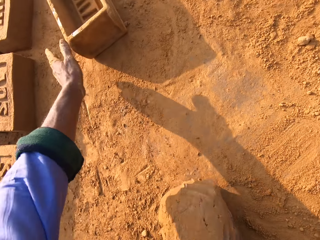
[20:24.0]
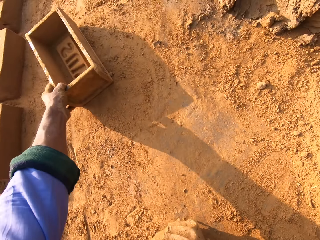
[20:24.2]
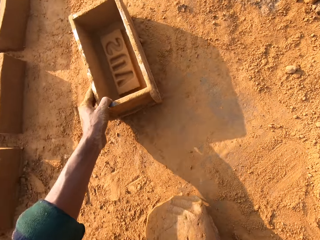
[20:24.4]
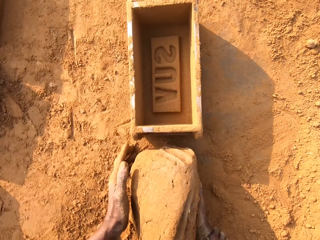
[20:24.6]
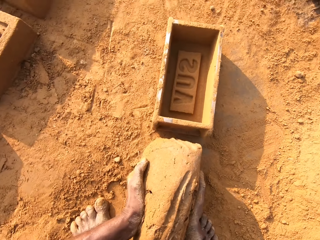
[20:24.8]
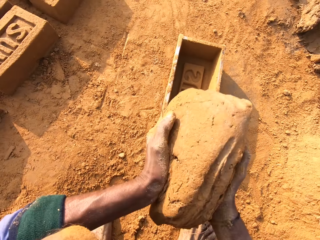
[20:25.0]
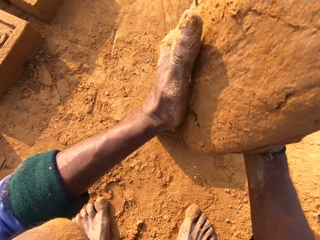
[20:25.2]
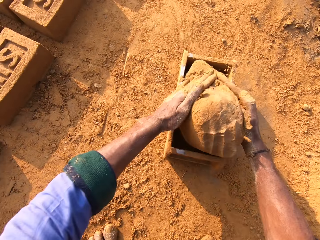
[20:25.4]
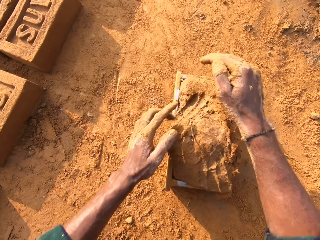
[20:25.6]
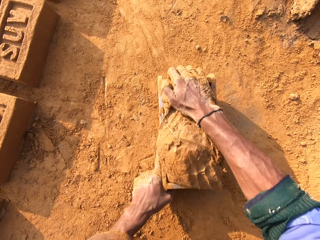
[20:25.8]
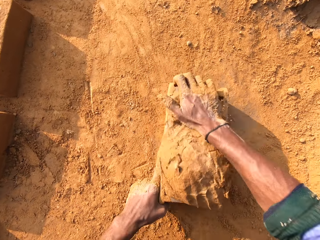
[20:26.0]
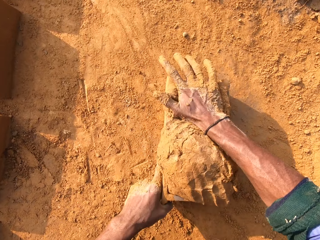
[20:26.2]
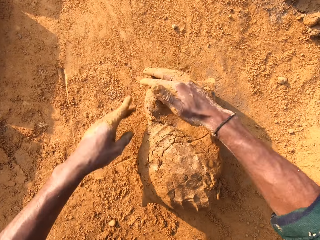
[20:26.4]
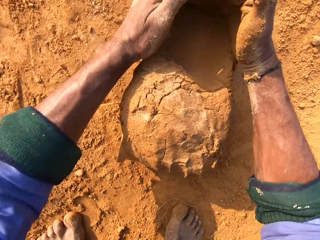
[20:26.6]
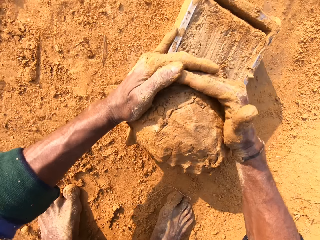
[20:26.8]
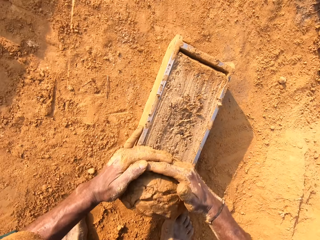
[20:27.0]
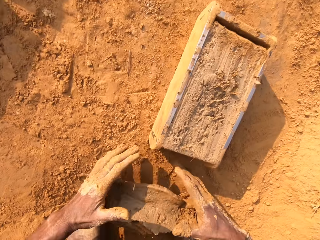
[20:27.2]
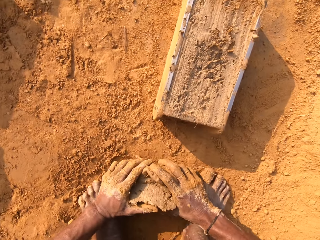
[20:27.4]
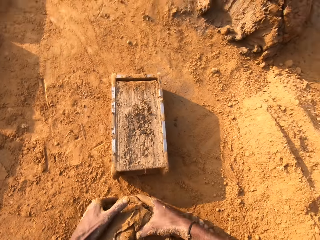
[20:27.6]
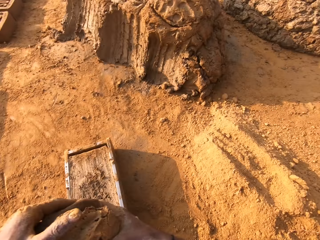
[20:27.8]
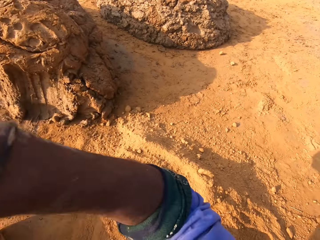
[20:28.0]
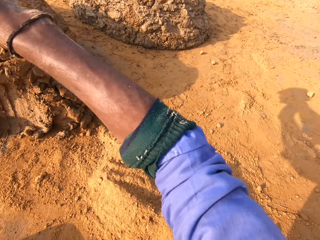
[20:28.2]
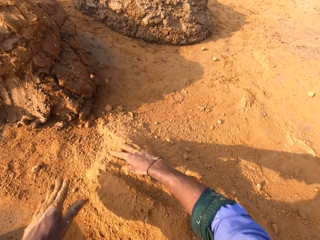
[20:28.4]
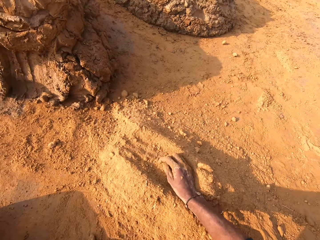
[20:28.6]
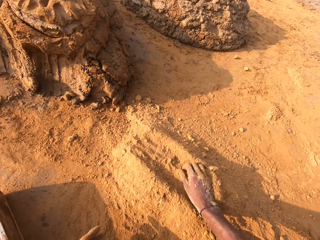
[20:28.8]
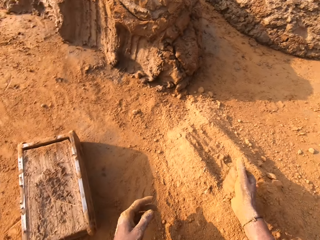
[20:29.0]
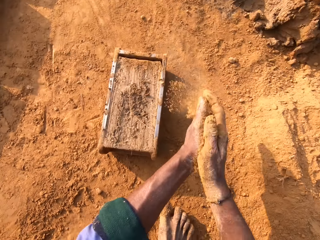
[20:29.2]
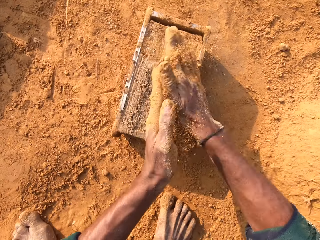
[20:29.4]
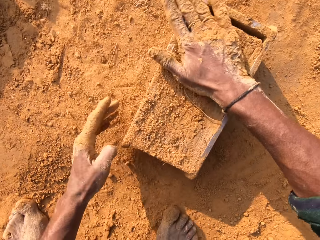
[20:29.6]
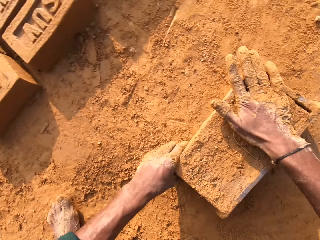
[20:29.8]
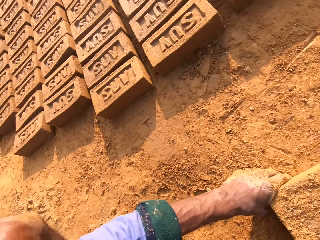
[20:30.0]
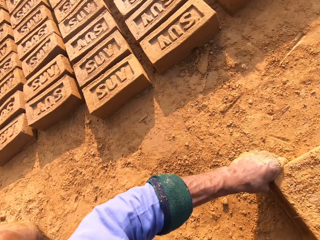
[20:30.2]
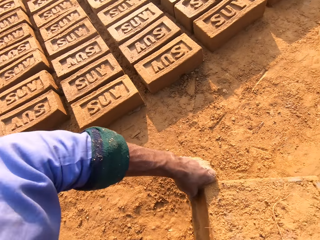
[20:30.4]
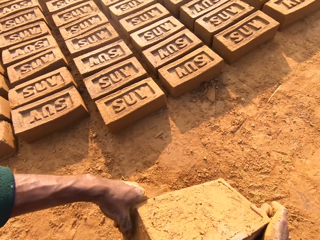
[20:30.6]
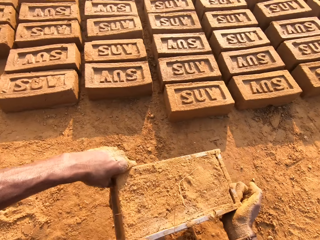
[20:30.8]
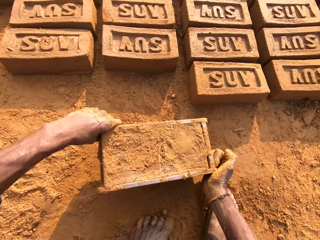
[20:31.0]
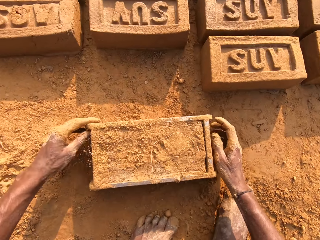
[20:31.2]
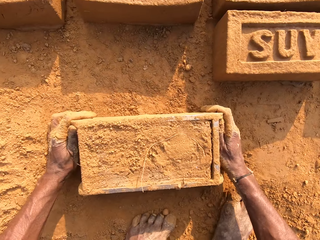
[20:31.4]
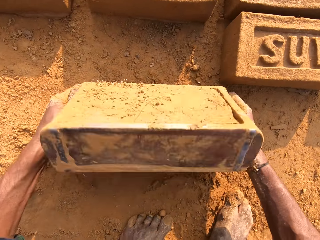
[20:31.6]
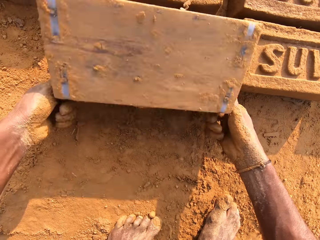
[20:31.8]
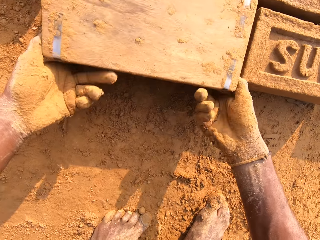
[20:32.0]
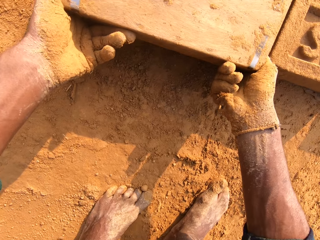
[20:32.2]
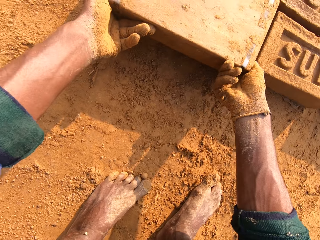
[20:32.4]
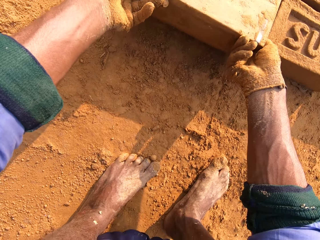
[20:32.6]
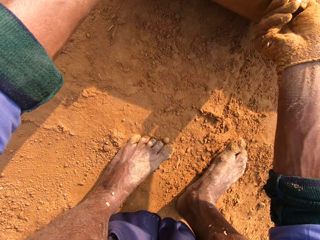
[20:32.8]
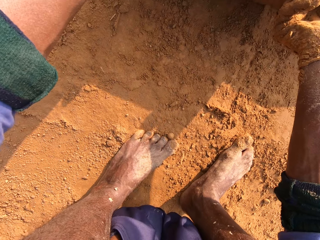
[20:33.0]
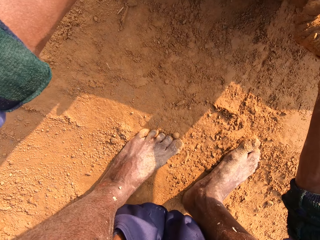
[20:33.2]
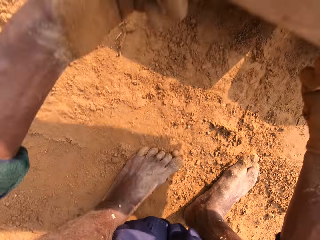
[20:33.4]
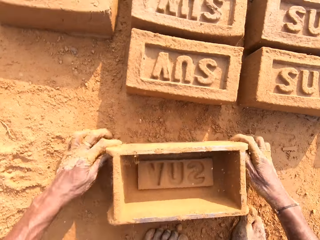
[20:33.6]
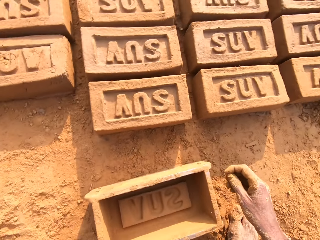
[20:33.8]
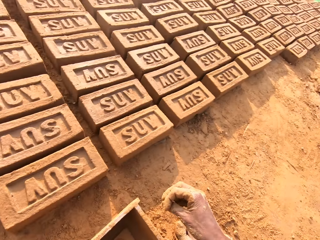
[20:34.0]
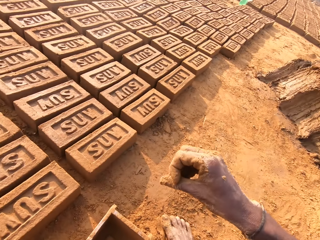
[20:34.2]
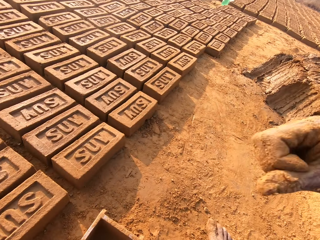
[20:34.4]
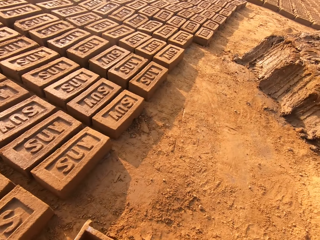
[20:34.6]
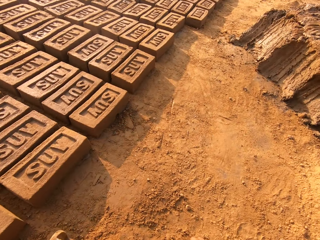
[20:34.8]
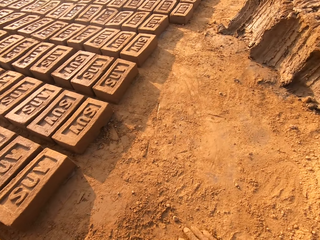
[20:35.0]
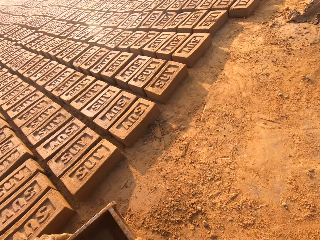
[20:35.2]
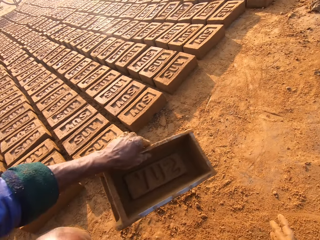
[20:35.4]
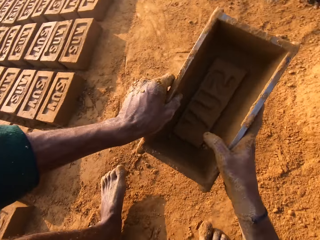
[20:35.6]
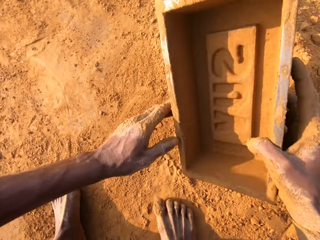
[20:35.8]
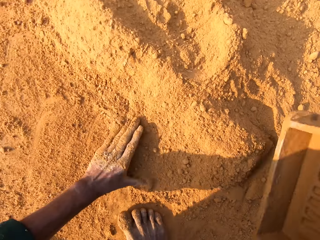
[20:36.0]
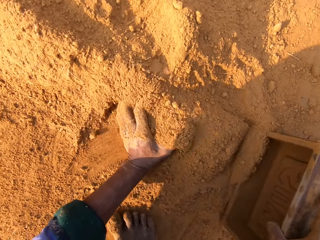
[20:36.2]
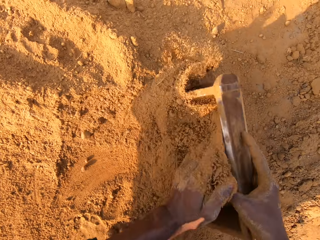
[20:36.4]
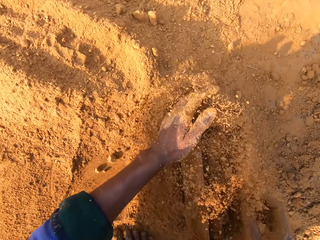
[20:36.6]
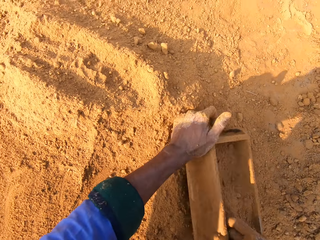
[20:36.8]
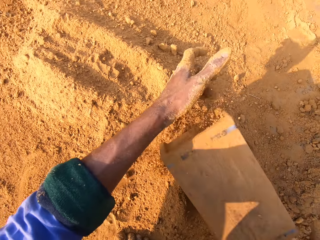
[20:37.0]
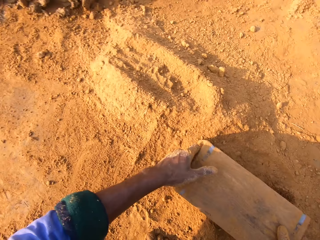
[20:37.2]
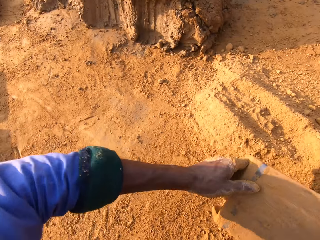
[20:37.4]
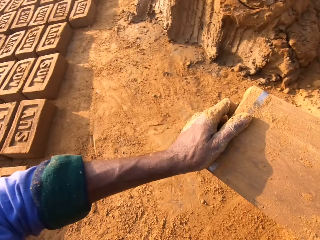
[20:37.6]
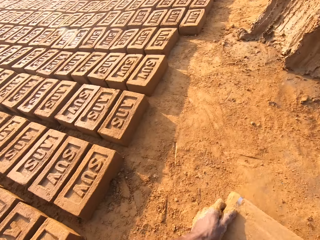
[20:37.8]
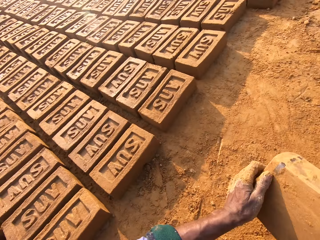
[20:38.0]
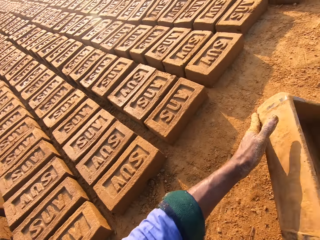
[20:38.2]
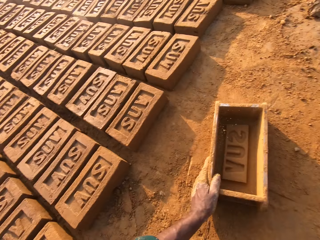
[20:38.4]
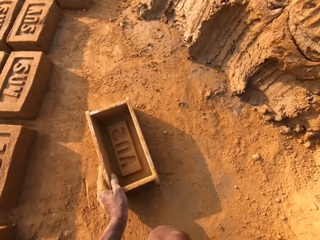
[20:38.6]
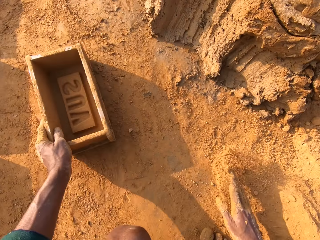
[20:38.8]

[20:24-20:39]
The camera wearer pulls the brick mold closer. They put the clay in the brick mold. They pull the clay from the brick mold with both hands. They throw the clay on the heap of clay. They rub hands with soil. They flip the brick mold on the ground. They remove the brick from the brick mold. They collect soil with the brick mold. They pour the soil on the ground.

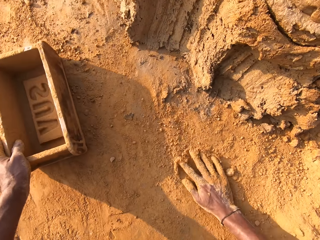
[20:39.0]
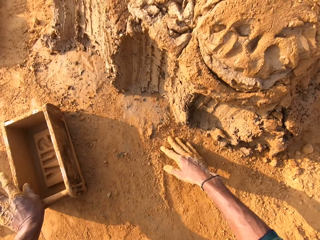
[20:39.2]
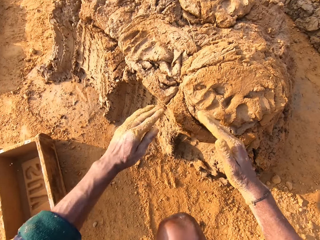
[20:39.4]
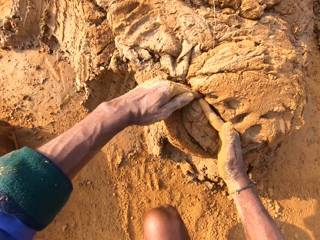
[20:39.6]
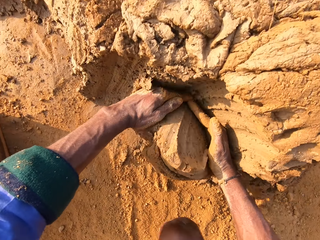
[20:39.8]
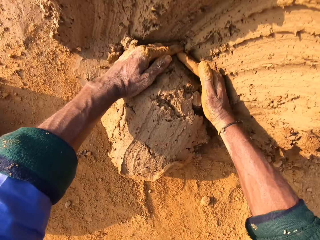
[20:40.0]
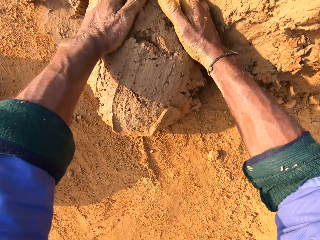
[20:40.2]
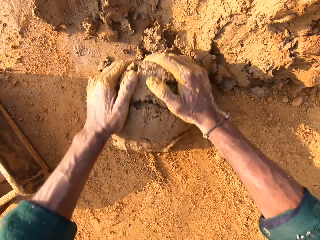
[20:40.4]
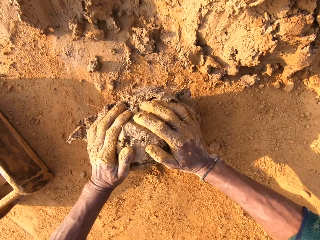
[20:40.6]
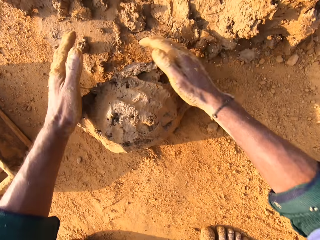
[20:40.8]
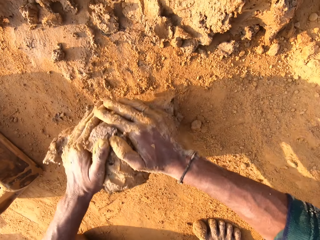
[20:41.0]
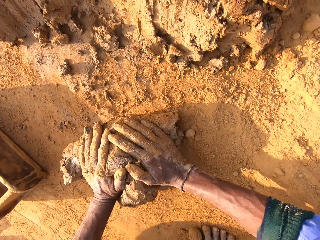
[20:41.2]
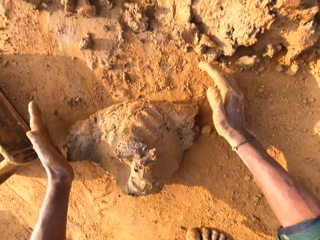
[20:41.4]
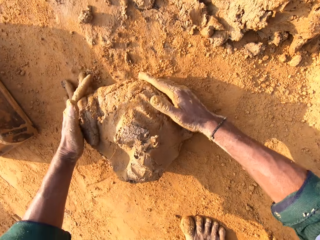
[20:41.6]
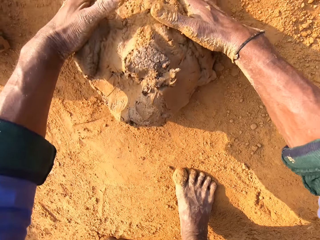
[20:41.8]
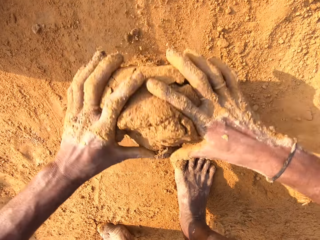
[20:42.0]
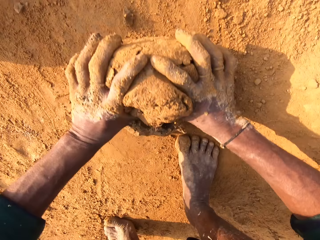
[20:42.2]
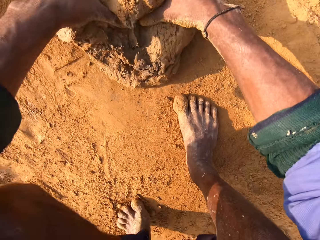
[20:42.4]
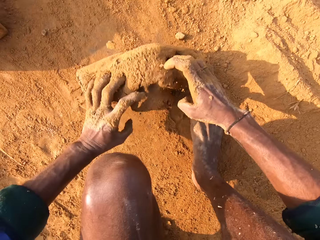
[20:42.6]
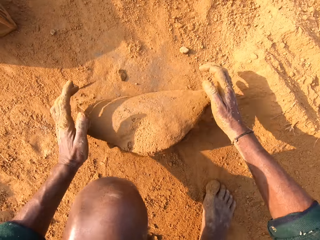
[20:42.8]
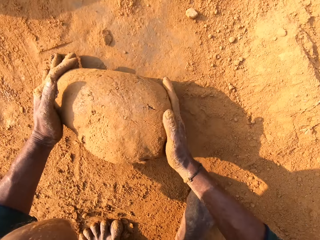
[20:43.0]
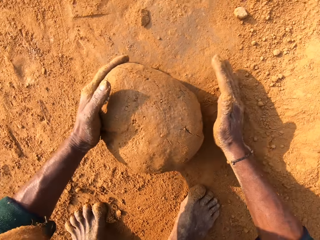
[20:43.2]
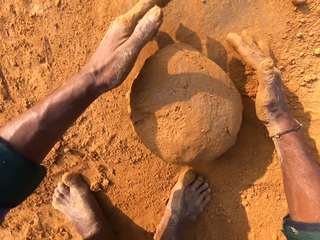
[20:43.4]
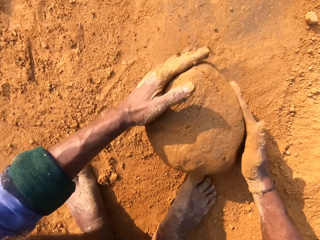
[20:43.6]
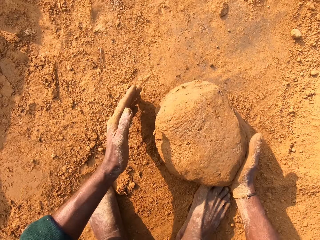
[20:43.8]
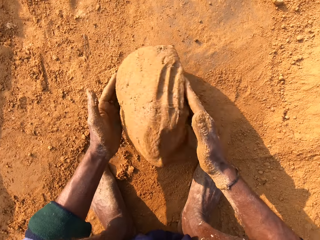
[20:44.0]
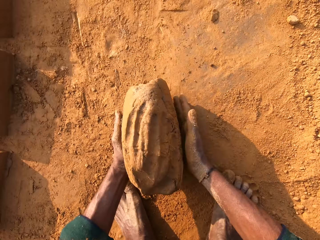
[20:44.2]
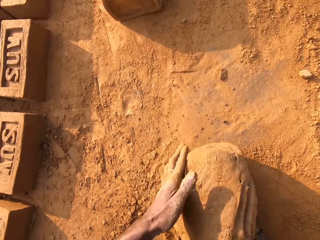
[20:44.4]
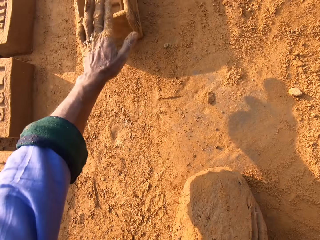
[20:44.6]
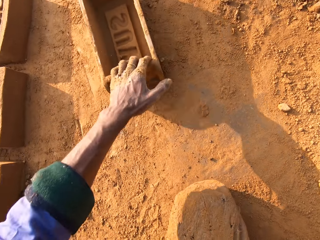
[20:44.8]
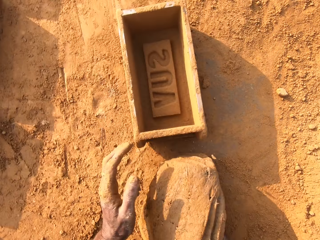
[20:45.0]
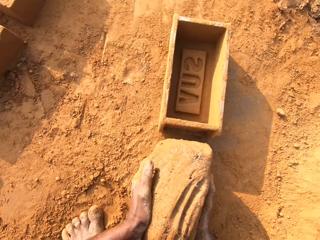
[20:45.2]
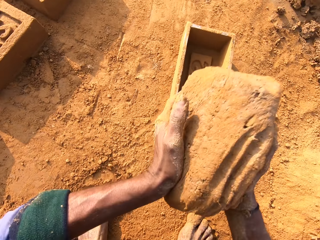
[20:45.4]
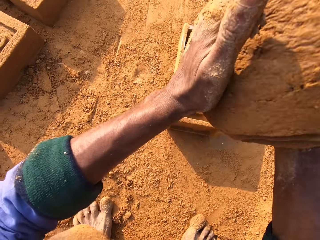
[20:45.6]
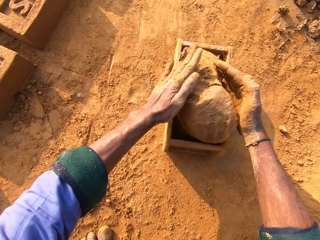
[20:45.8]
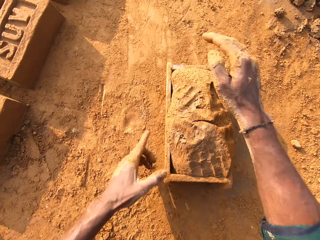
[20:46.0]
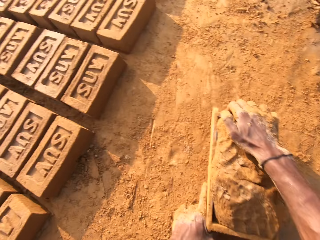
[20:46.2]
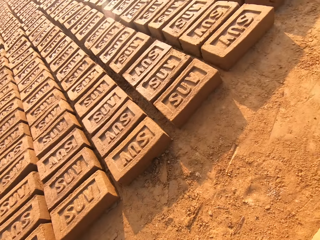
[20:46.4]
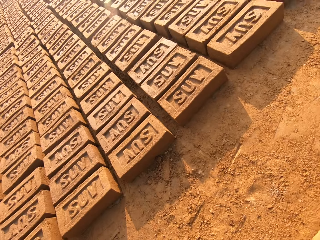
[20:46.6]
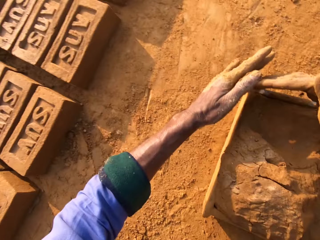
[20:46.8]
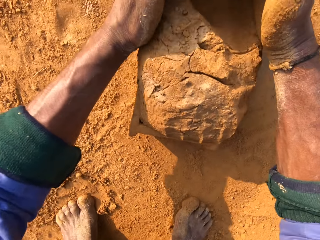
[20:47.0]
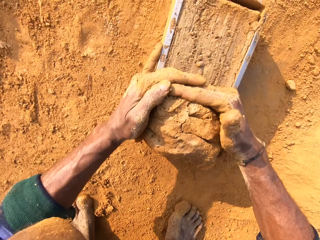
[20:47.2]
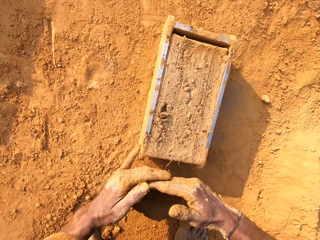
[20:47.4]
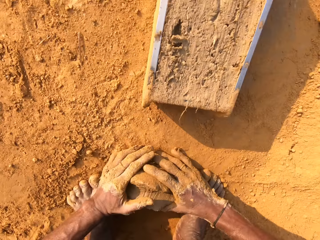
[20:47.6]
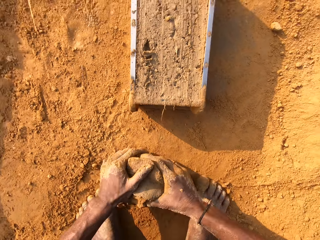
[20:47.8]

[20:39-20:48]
The camera wearer scoops molding clay with hands. They mold the clay with hands. They roll the molding clay on the ground. They move the clay box or brick mold closer. They put the molding clay in the brick mold. They remove clay from the clay box.
